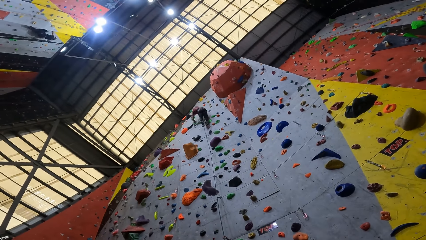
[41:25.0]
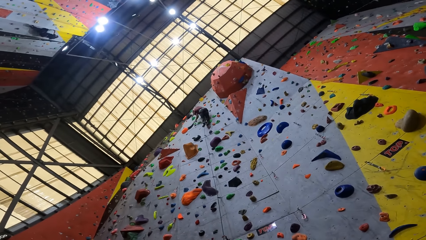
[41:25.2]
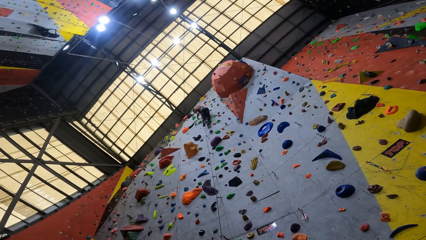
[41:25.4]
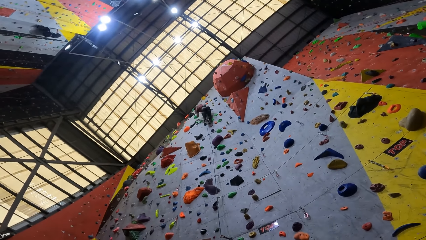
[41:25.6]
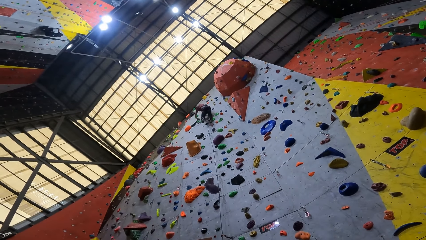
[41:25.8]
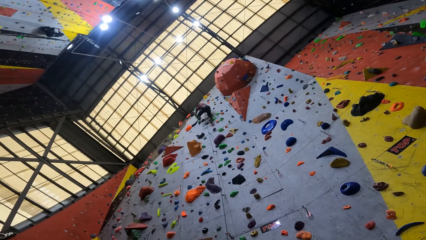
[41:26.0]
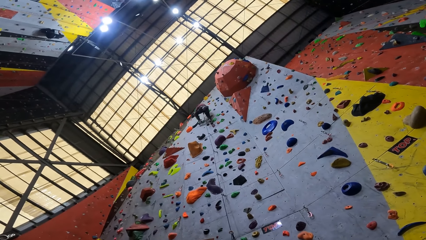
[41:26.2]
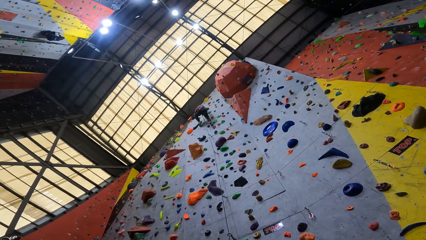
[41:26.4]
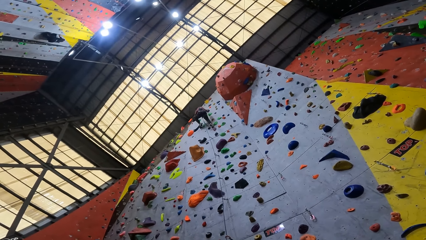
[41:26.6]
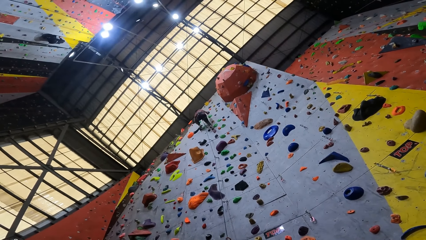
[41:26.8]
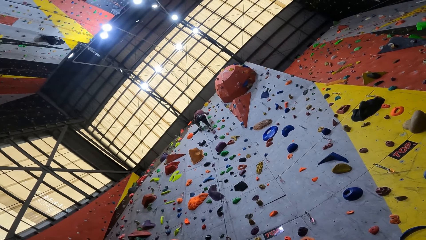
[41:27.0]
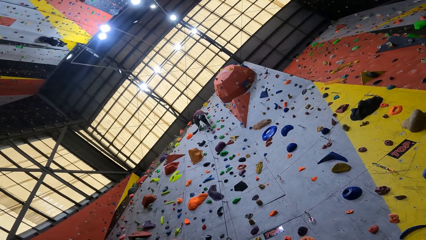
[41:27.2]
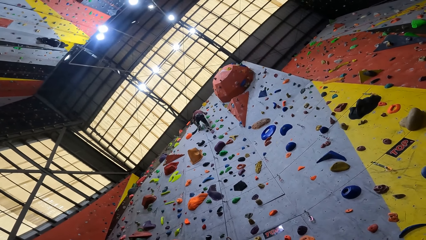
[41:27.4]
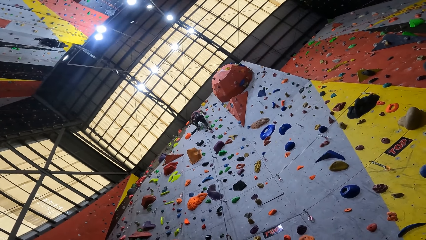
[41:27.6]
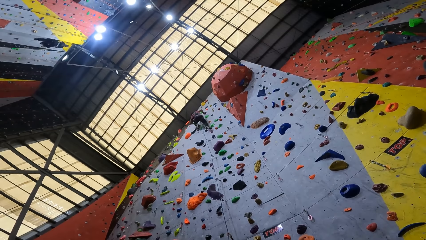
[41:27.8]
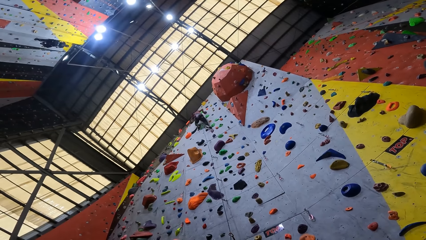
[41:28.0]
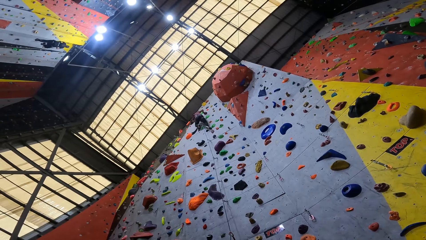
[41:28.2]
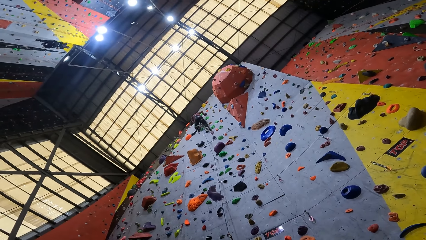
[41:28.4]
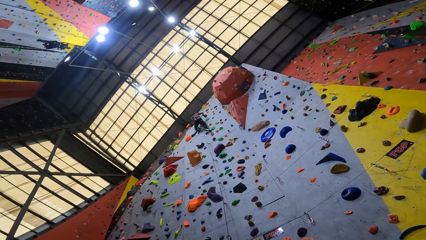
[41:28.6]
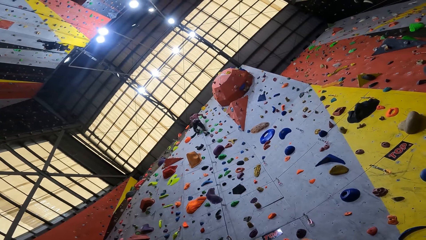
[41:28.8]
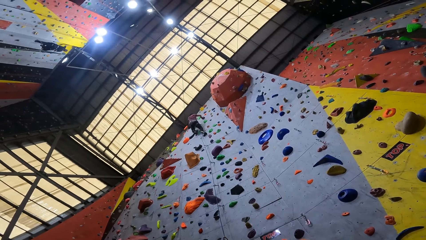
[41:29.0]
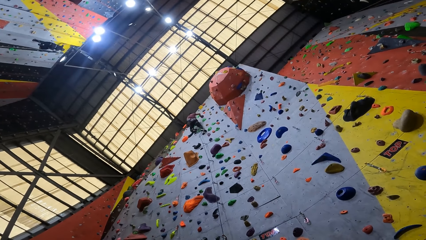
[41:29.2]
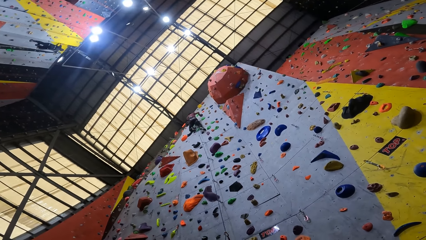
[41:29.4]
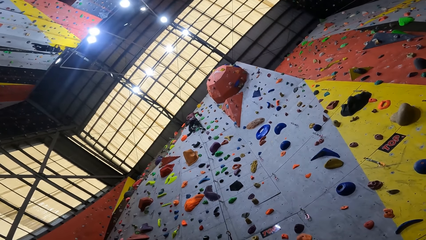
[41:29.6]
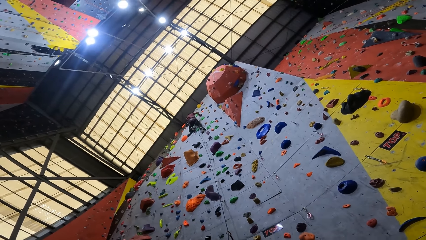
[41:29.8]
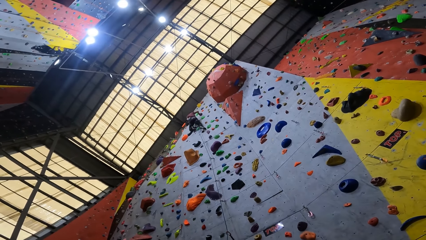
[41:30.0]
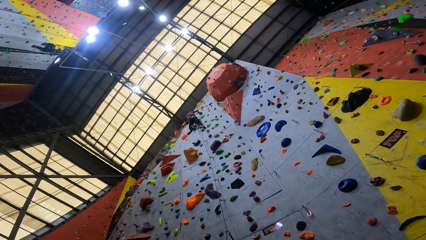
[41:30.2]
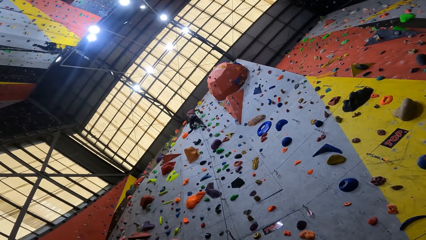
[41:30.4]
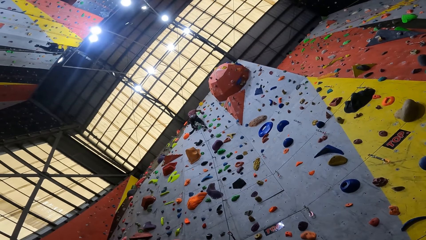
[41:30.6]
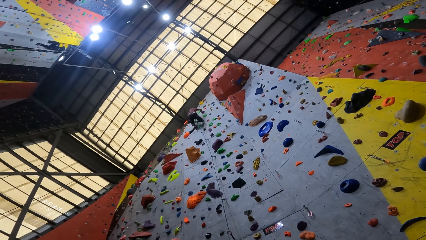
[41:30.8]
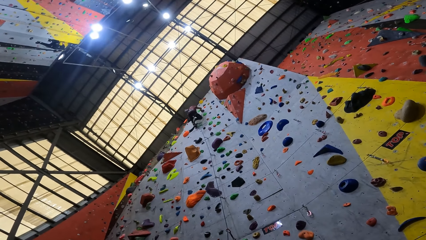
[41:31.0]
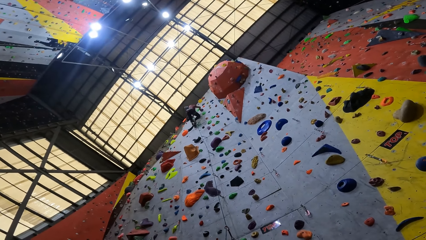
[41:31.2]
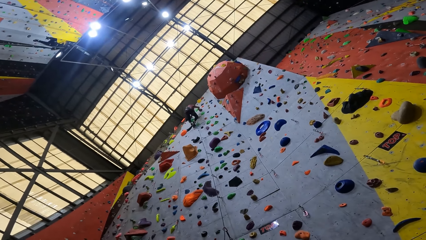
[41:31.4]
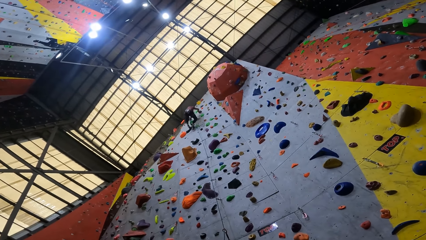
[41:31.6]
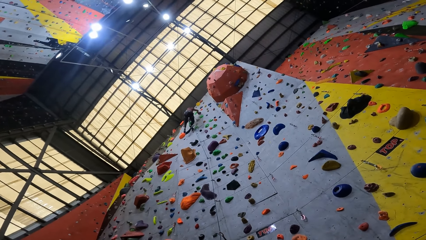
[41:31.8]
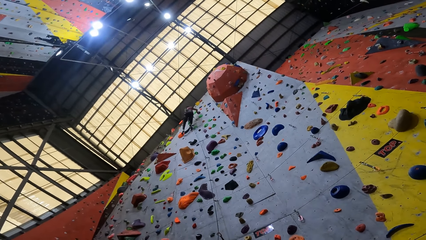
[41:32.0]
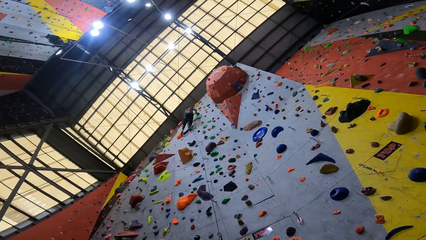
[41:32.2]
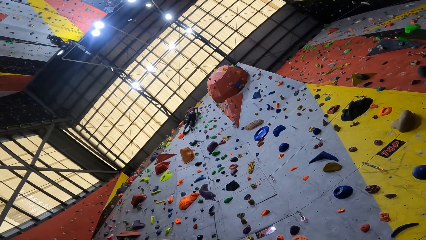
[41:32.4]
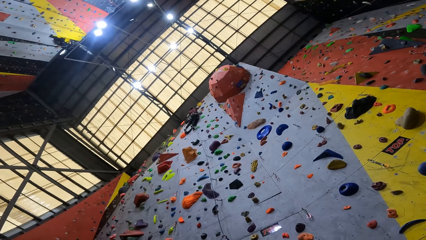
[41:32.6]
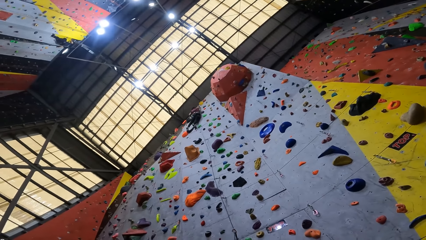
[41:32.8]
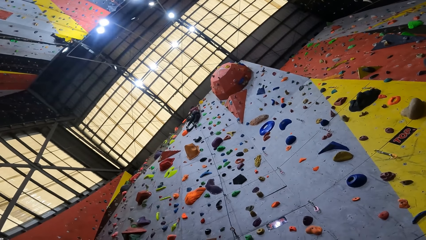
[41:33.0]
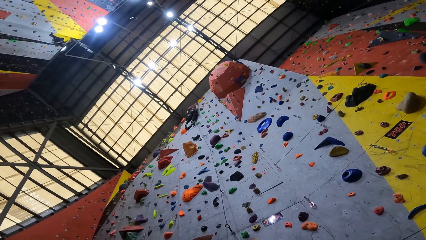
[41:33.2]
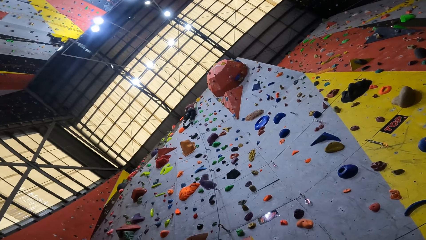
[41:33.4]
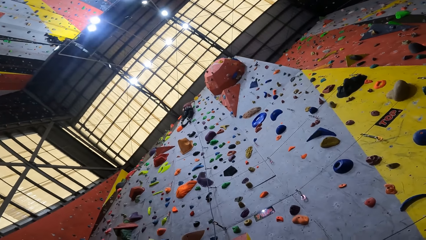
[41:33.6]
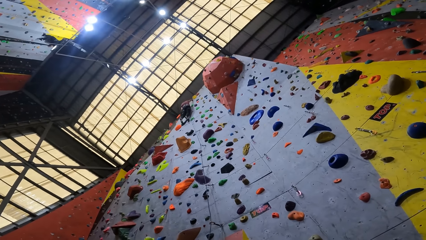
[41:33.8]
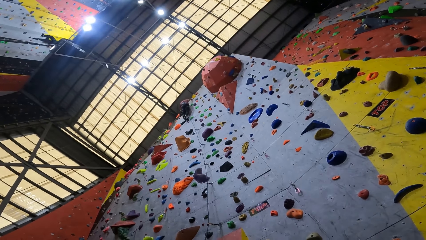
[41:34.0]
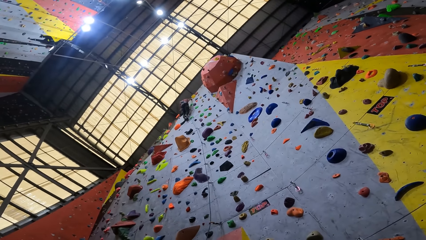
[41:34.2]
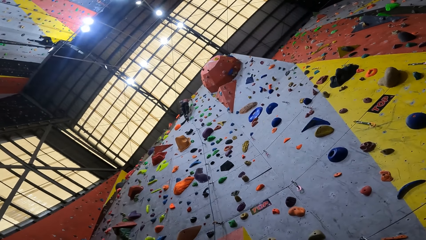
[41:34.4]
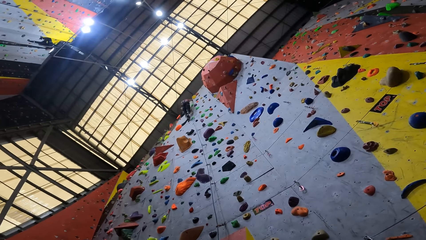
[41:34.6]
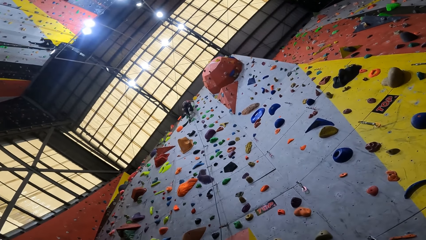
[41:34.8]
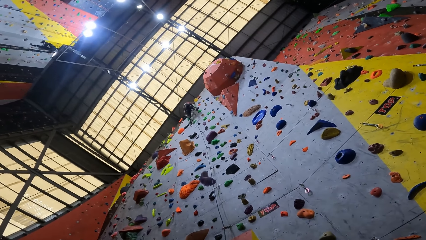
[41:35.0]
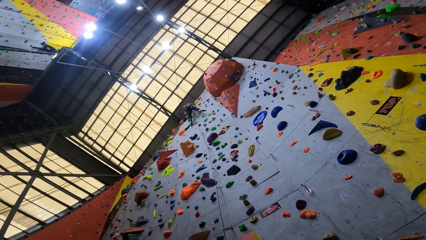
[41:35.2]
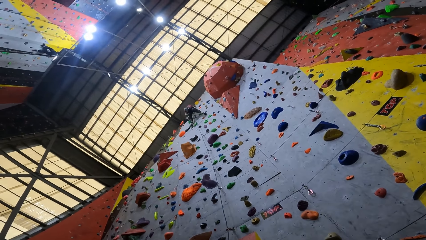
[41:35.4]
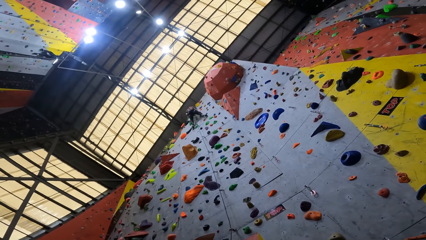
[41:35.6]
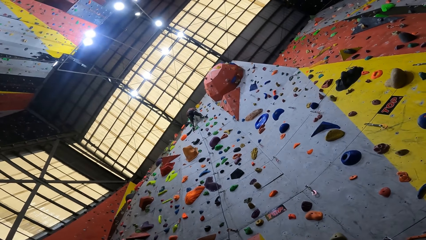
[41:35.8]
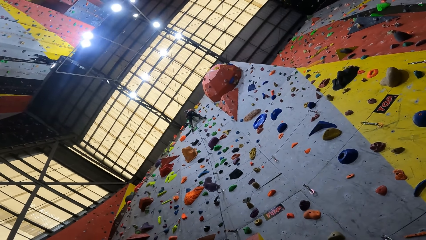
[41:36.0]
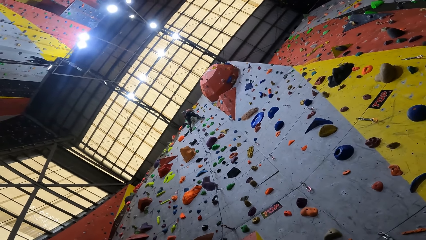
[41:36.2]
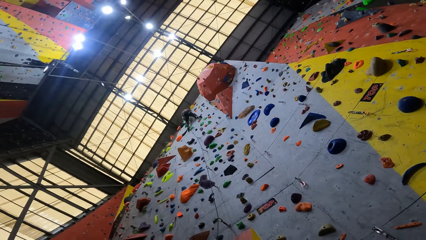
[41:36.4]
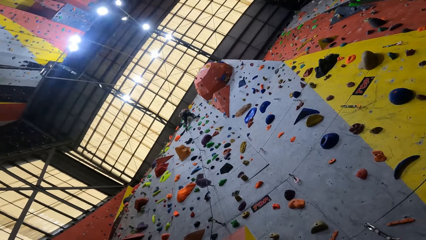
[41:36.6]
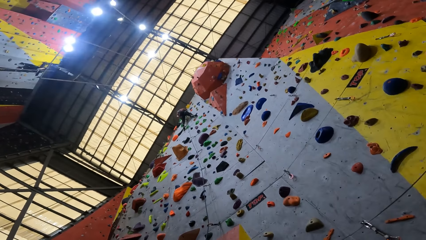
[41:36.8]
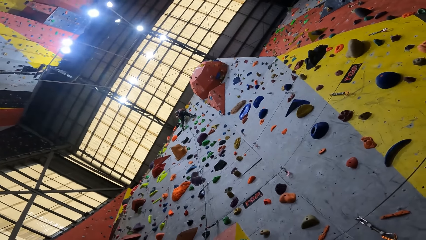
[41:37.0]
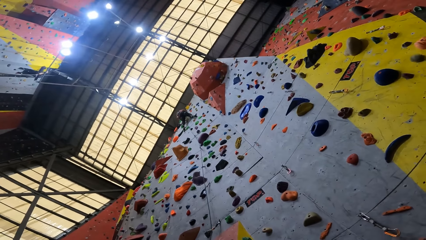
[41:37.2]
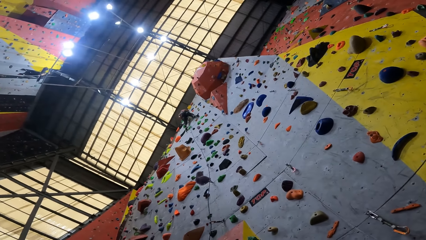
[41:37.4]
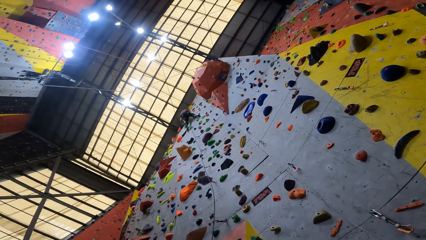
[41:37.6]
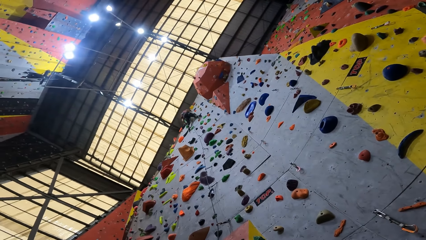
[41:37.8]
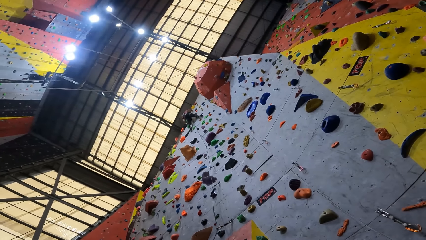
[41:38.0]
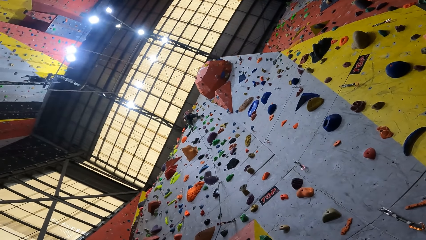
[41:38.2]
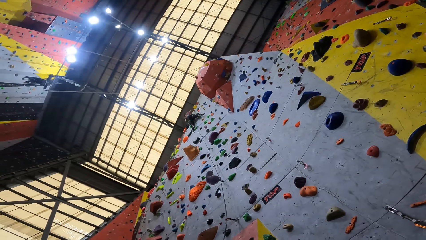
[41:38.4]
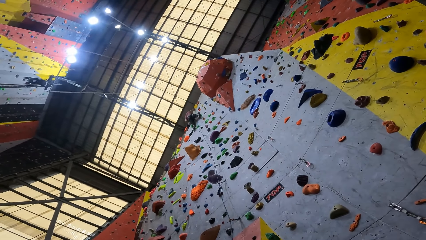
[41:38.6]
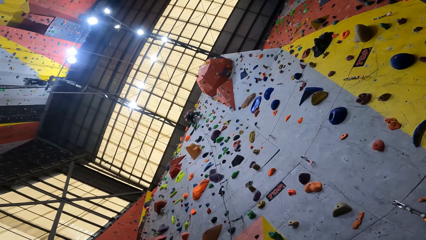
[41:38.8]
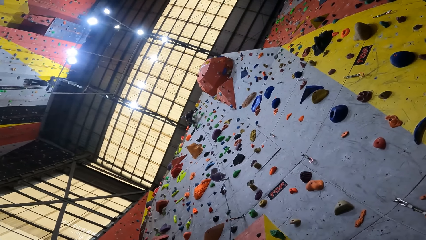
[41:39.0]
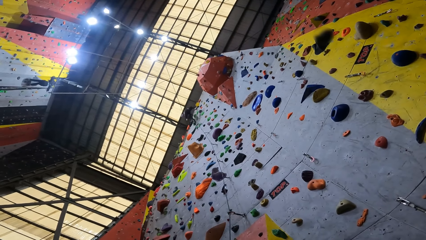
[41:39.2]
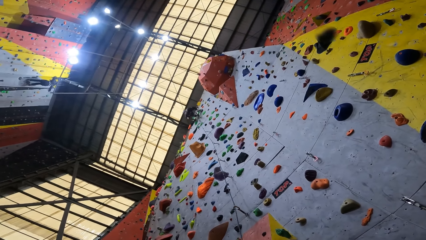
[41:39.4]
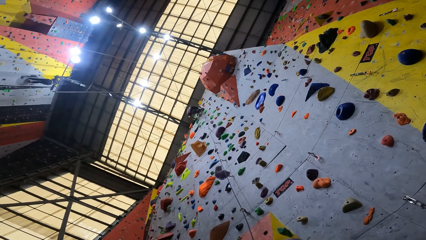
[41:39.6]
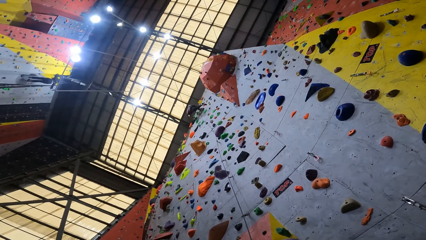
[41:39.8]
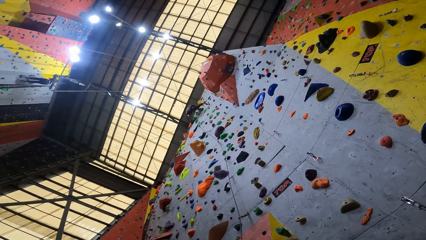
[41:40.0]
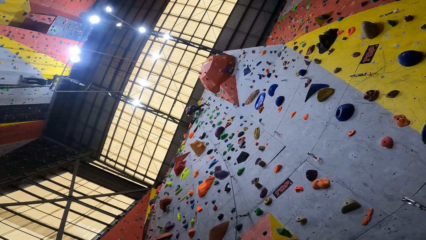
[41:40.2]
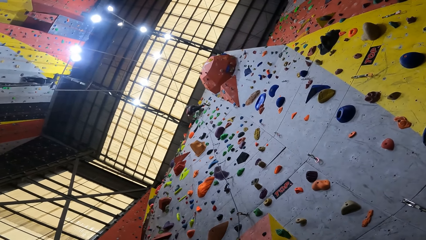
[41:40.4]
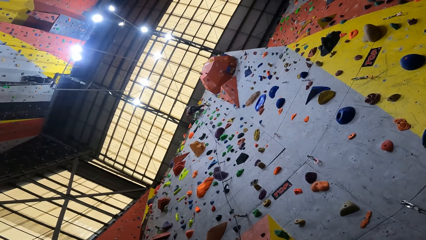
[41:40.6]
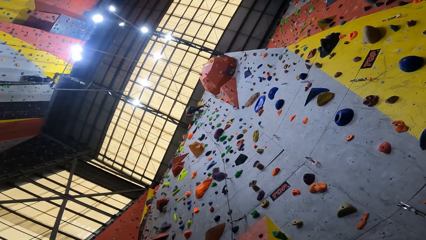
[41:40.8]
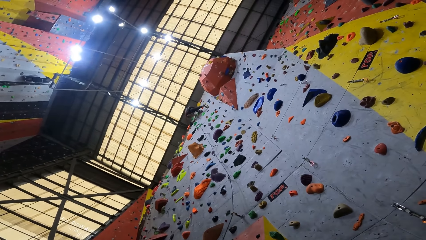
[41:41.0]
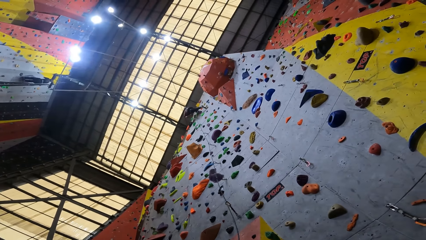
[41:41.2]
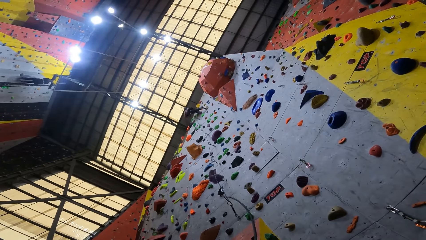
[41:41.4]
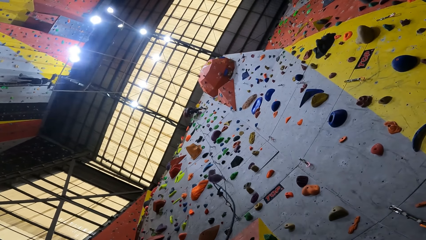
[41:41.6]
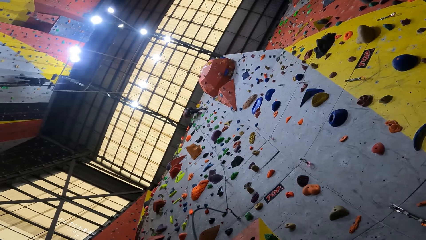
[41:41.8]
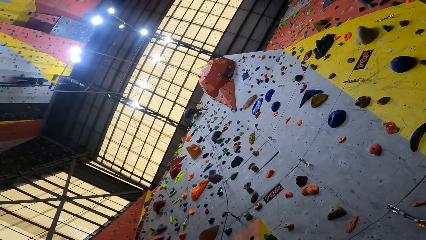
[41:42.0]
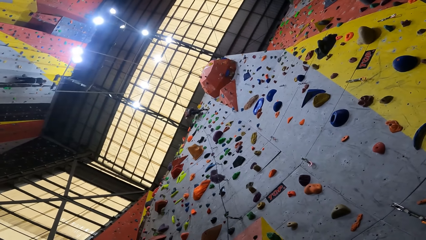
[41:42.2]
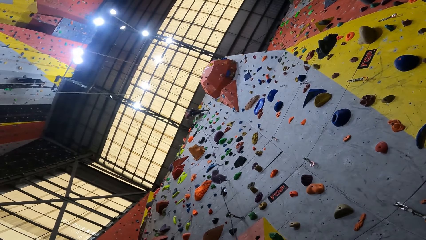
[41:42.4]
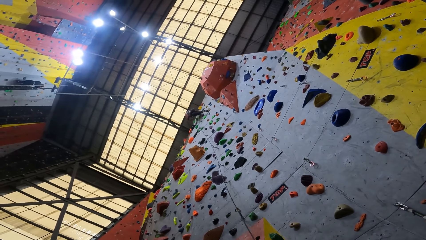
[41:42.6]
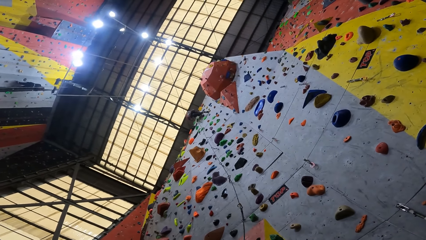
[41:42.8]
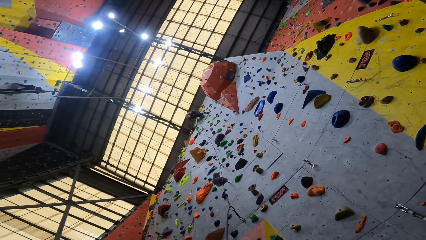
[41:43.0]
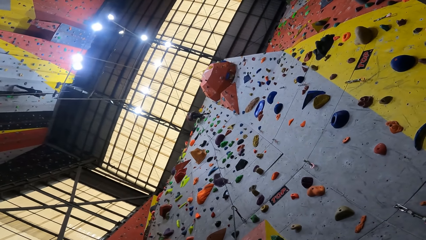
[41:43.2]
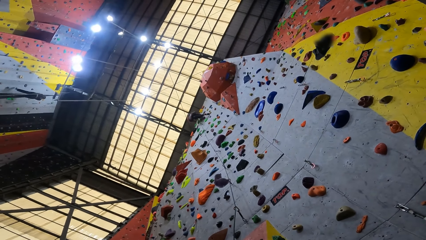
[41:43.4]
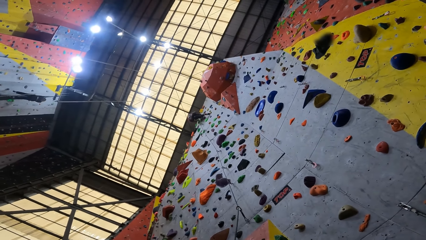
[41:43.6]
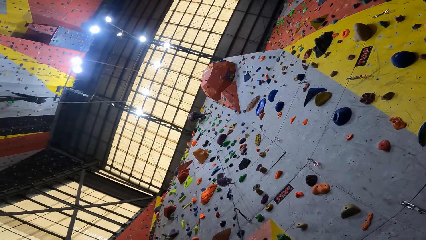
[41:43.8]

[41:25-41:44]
The camera wearer moves the rope.
